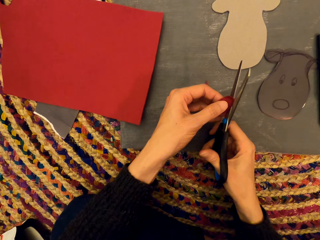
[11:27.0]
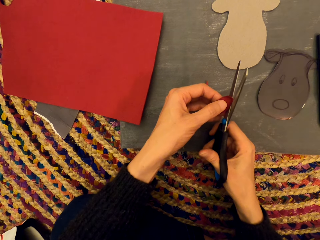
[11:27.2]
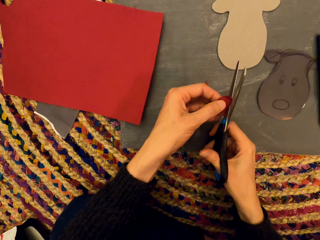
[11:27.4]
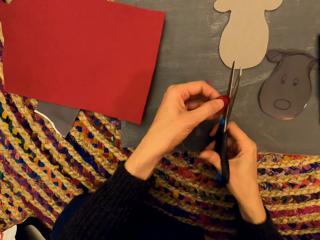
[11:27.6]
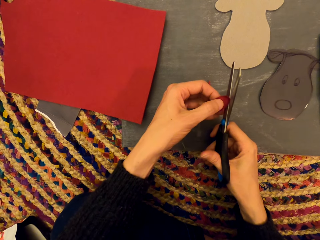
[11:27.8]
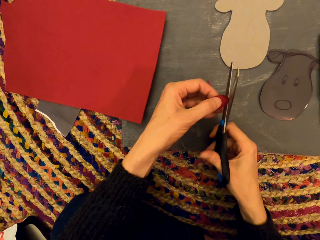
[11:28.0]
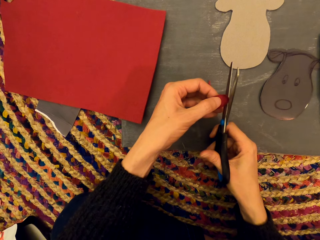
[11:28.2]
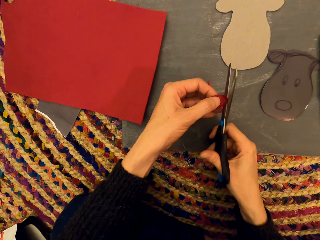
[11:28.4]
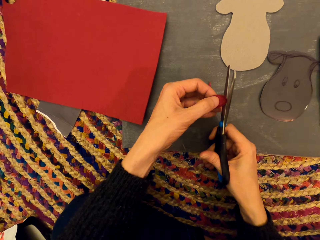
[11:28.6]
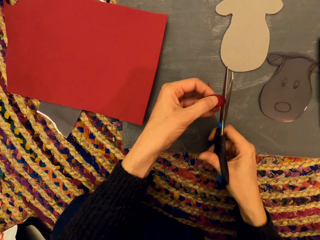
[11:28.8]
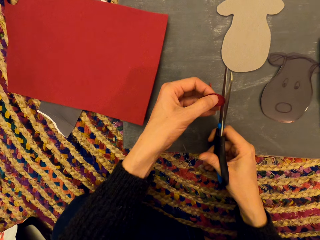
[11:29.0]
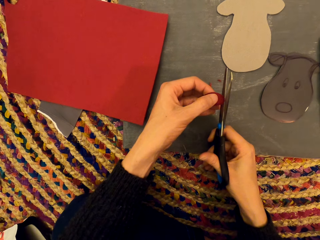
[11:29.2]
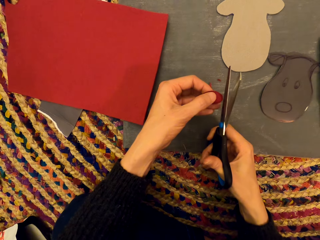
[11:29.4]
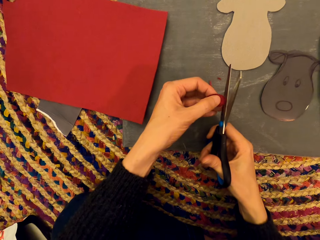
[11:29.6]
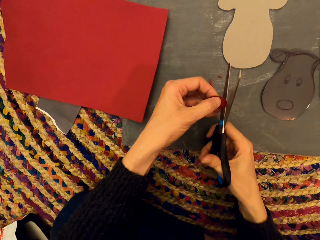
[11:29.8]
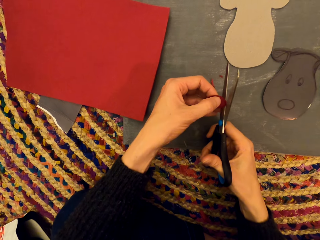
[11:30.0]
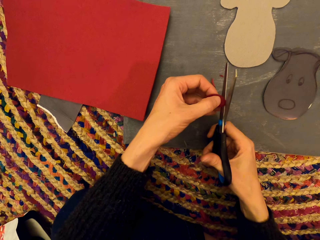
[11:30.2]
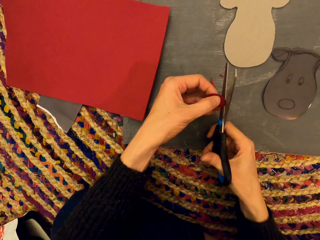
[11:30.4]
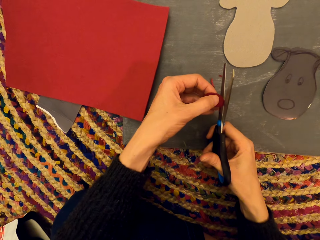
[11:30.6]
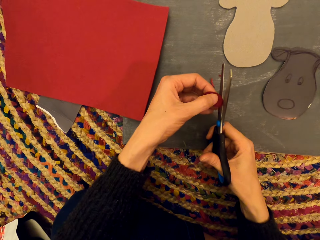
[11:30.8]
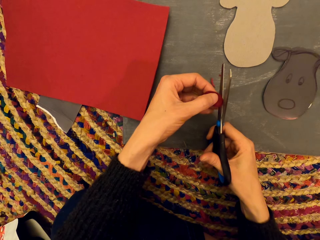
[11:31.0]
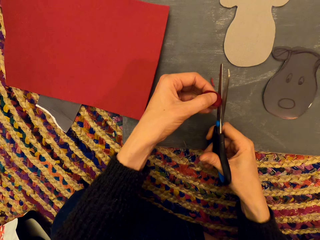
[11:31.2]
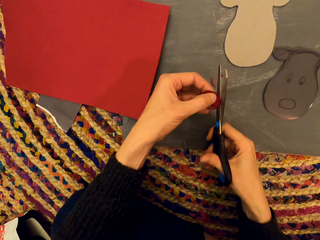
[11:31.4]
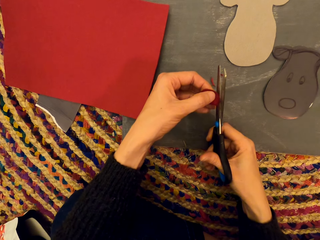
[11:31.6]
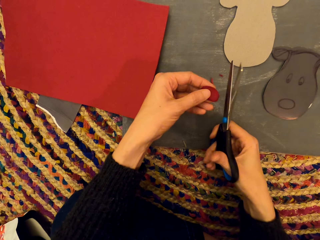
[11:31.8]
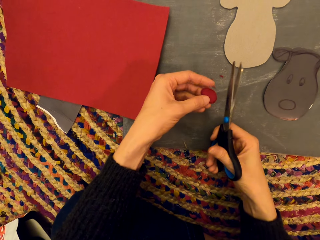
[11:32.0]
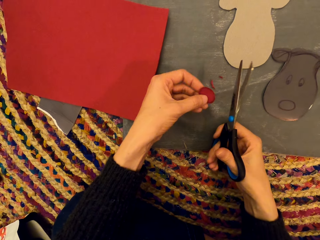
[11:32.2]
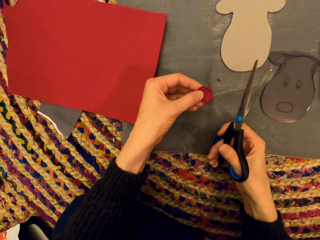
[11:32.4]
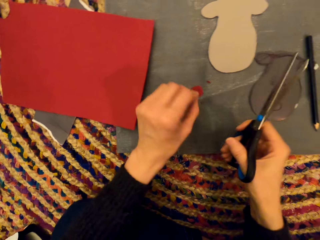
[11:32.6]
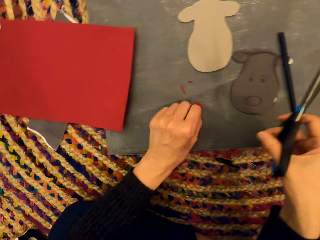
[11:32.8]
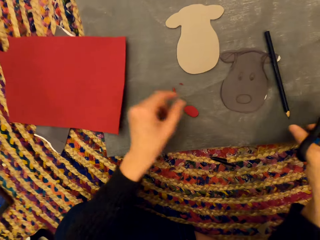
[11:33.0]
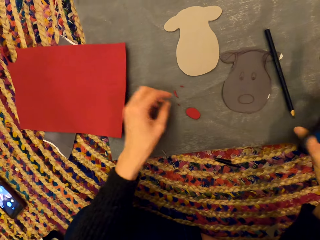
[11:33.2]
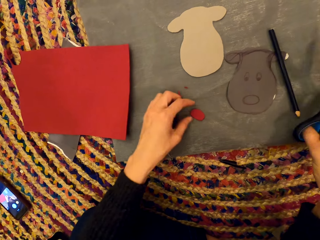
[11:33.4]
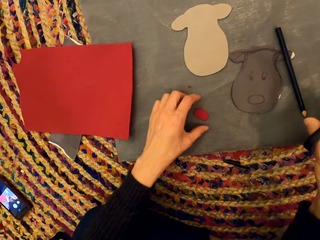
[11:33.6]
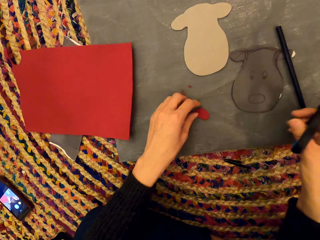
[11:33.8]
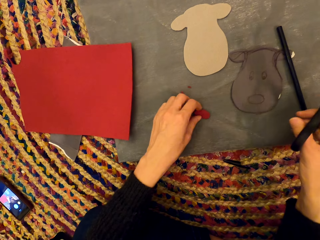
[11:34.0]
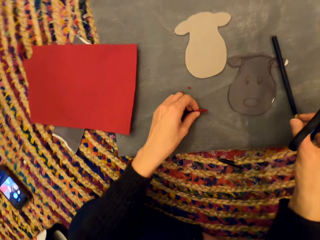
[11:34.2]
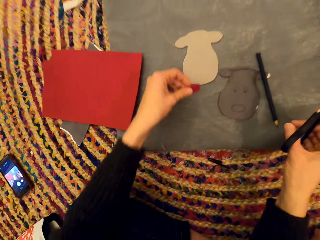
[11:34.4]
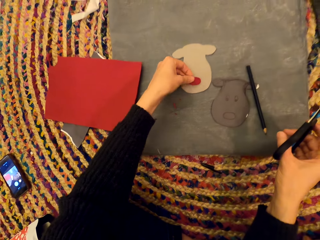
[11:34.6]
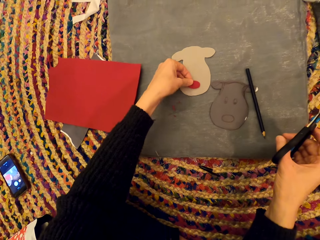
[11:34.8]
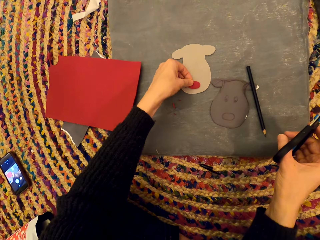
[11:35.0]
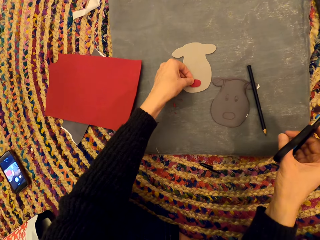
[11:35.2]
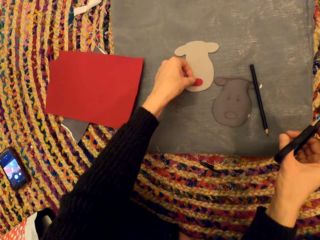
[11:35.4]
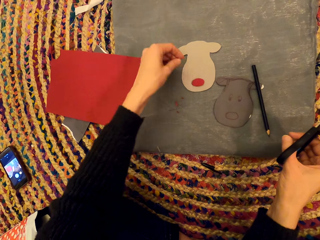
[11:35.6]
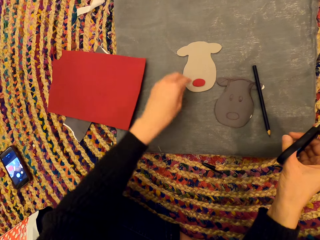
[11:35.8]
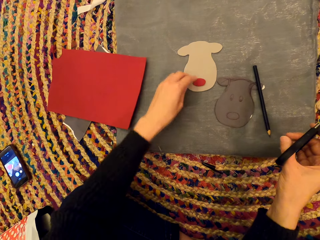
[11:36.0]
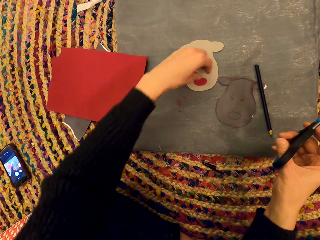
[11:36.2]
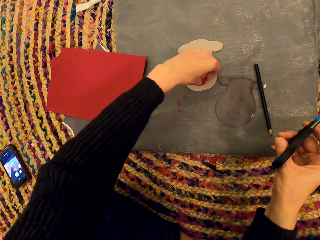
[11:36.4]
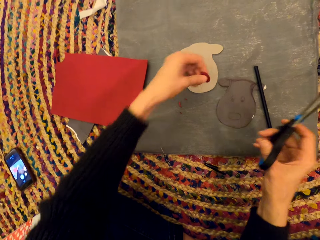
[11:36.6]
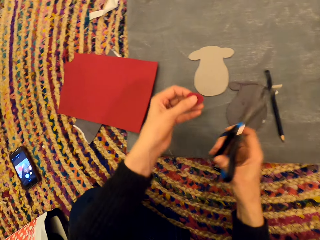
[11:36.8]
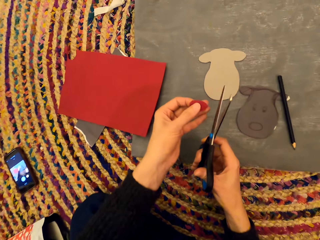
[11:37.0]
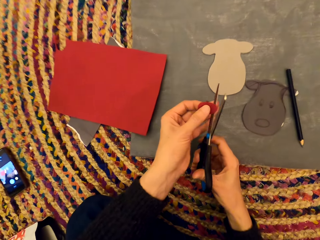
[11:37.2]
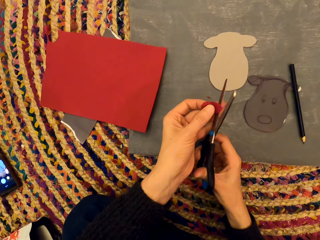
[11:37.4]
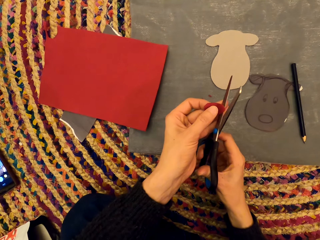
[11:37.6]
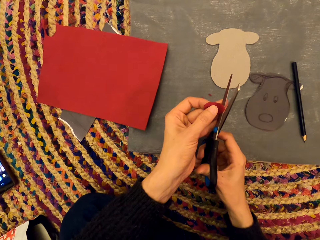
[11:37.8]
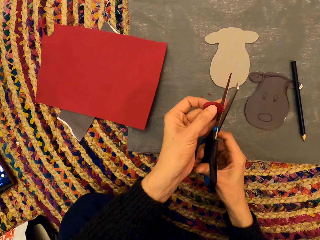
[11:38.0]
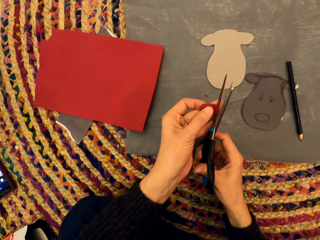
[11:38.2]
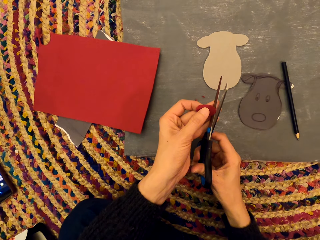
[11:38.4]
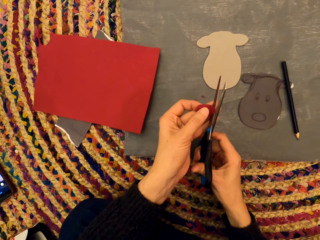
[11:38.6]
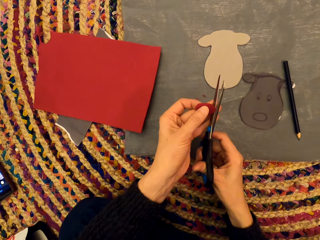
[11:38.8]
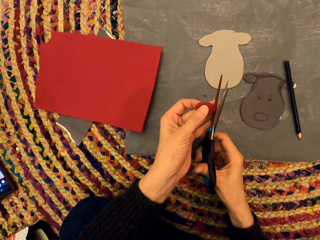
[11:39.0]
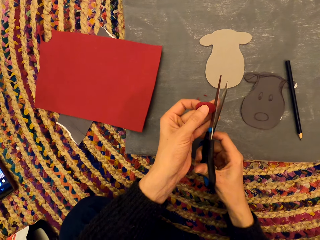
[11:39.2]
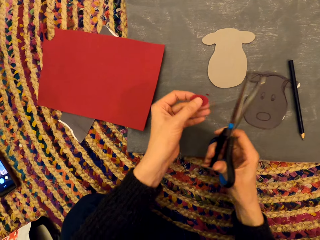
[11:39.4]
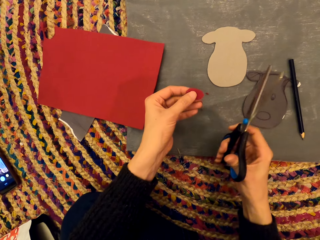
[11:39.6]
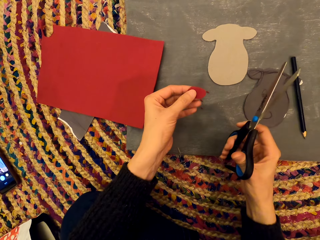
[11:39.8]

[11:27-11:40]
The camera wearer drops the paper. They pick up the paper. They drop the paper. They pick up the paper. They cut the paper.

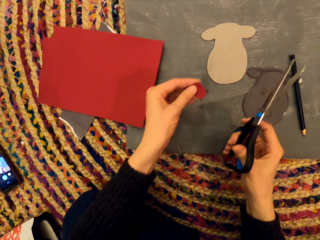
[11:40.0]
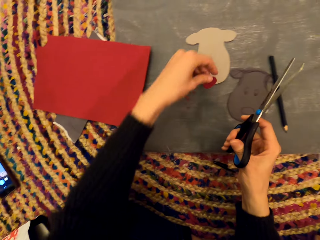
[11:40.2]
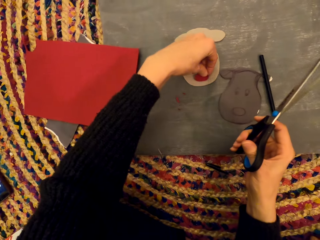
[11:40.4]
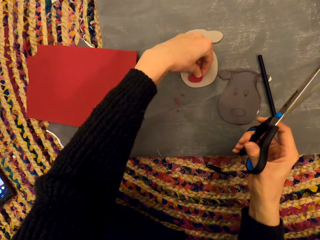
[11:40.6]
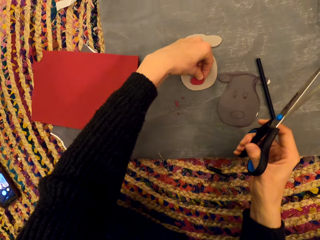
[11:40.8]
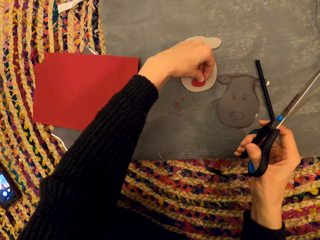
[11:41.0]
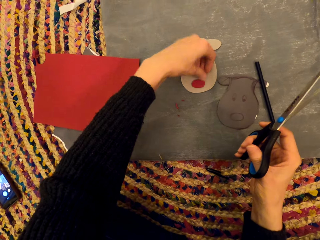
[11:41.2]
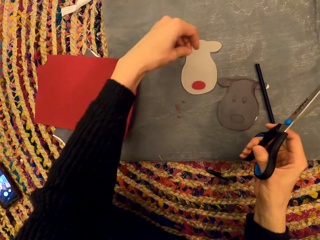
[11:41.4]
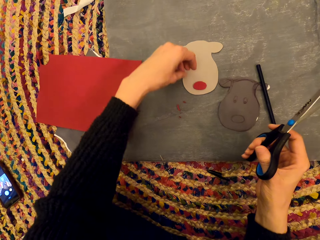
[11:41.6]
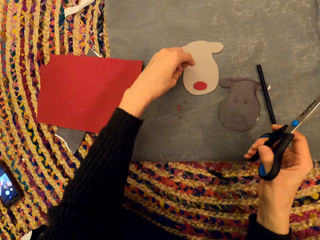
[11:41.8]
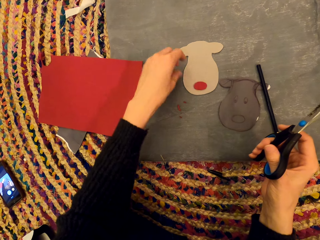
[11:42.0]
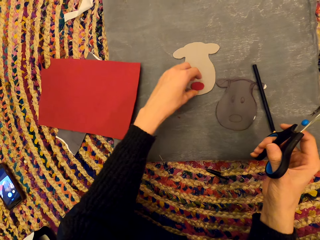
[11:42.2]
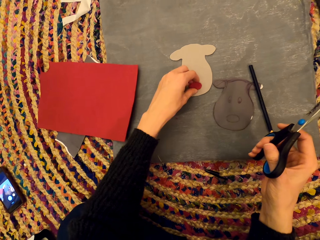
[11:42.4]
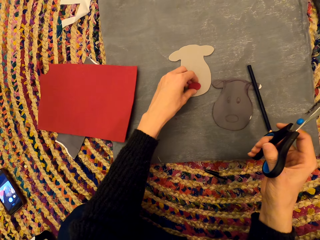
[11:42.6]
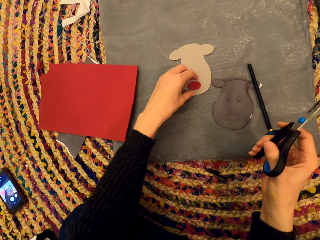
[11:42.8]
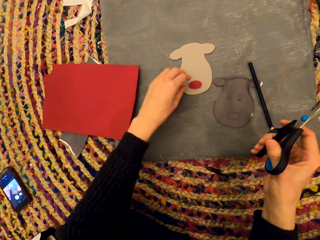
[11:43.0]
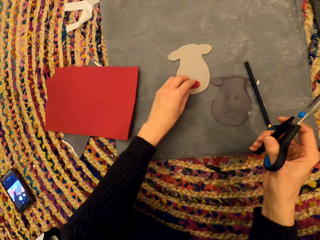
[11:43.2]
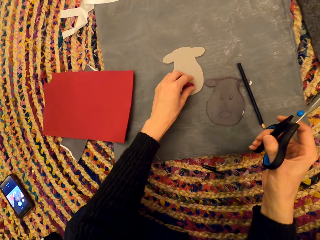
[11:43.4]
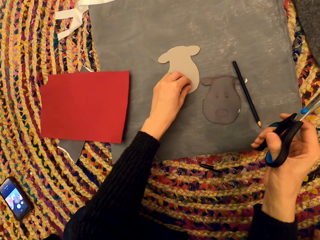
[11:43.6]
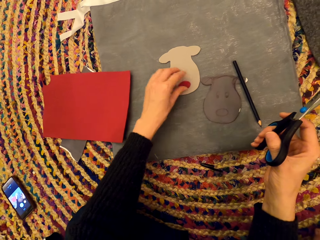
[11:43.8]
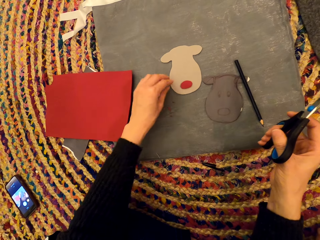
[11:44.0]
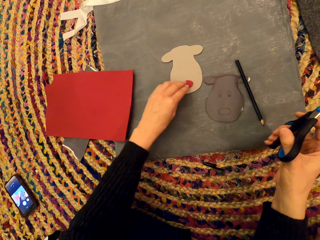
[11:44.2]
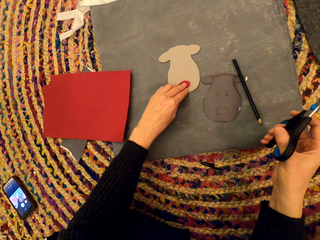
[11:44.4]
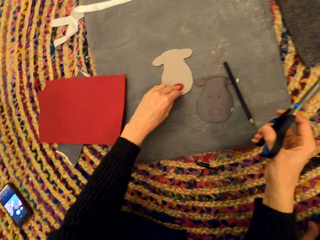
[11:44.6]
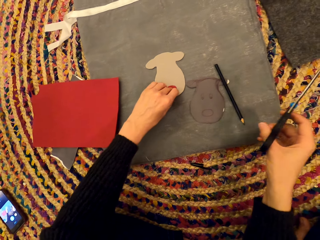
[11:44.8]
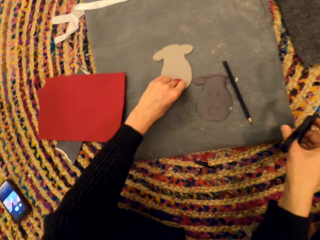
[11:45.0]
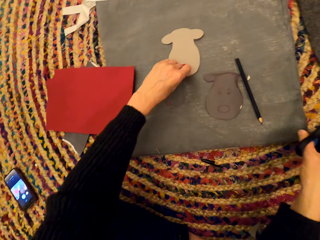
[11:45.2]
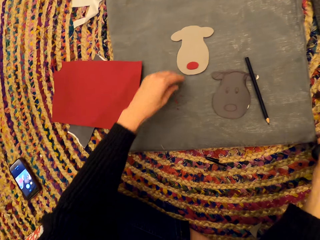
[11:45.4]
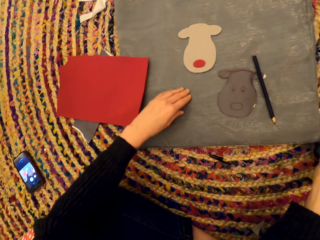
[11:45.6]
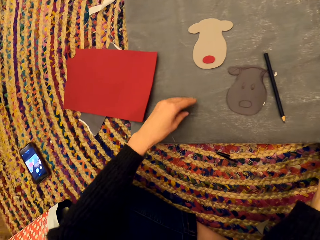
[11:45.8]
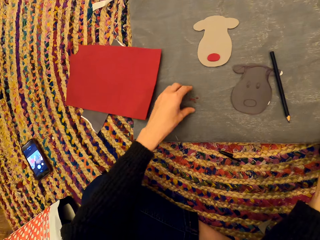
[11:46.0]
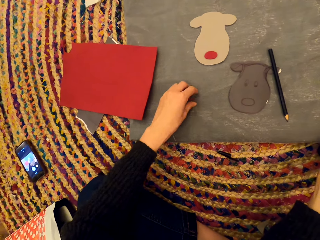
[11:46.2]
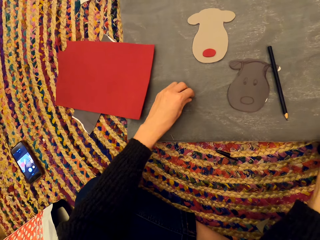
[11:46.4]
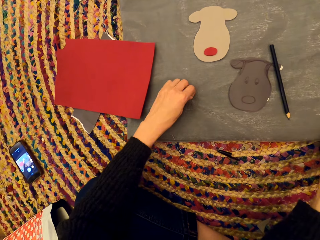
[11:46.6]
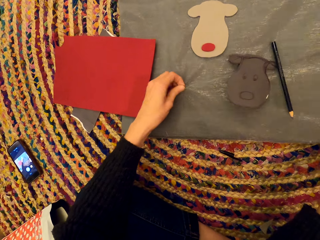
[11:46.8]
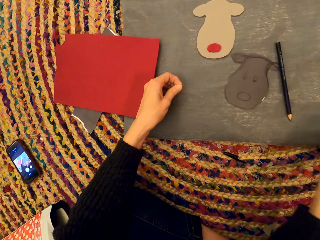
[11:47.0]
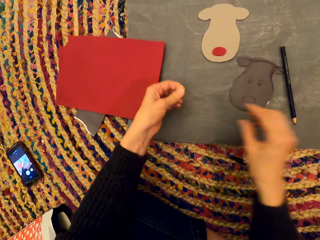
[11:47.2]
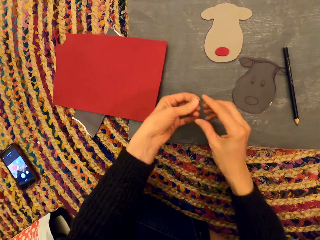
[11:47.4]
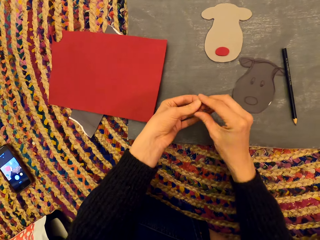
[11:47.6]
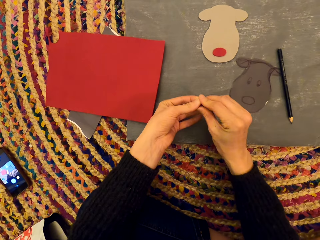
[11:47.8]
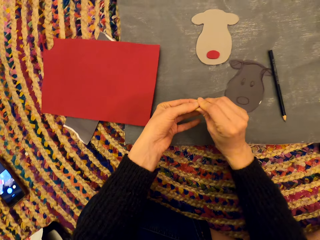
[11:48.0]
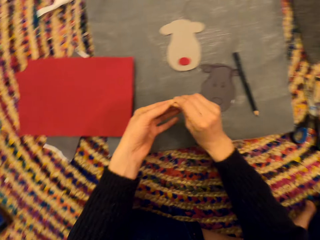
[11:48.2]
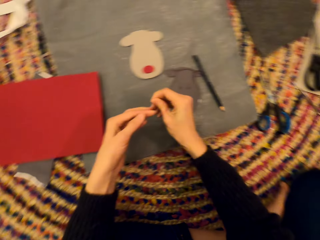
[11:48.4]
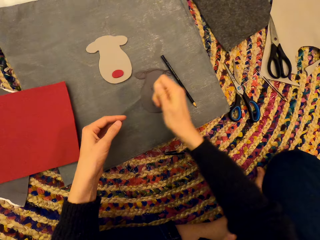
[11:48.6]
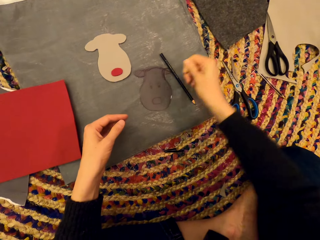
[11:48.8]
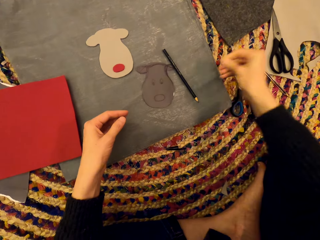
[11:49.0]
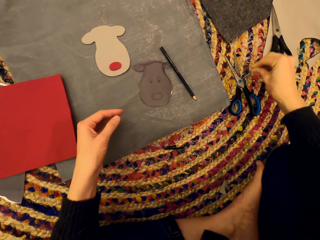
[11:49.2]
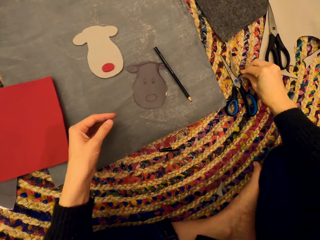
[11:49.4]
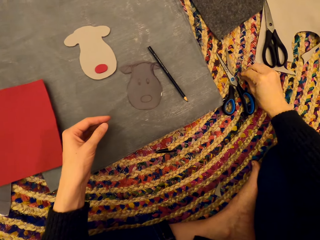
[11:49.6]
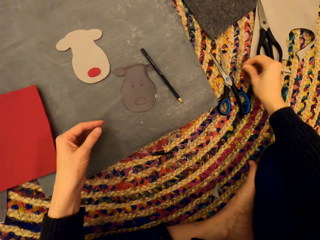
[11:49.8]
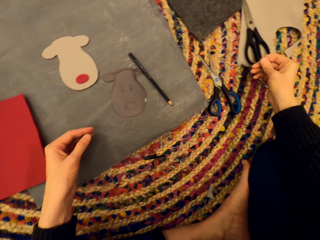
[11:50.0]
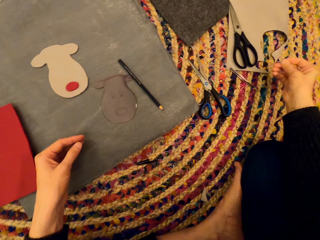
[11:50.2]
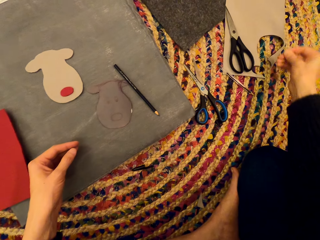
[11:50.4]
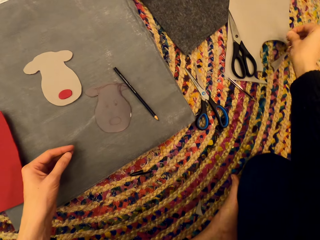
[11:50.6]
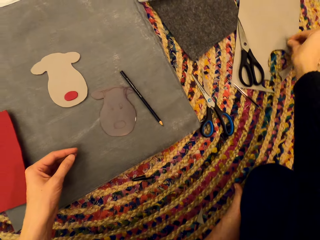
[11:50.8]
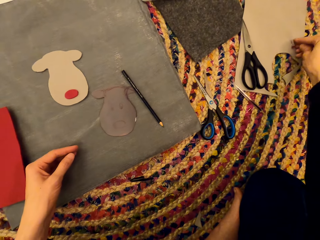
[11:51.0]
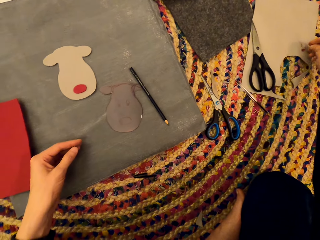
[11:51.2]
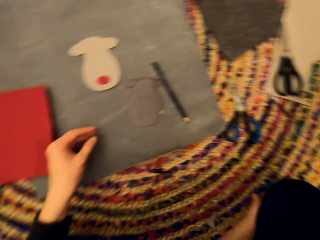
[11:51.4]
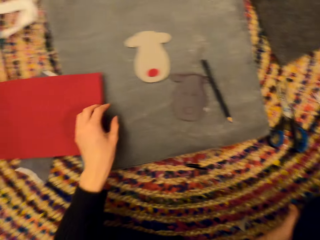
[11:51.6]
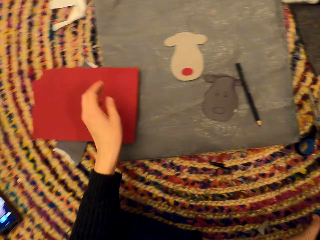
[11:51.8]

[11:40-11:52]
The camera wearer drops the paper. They examine the paper. They pick up the particles. They drop the particles.
